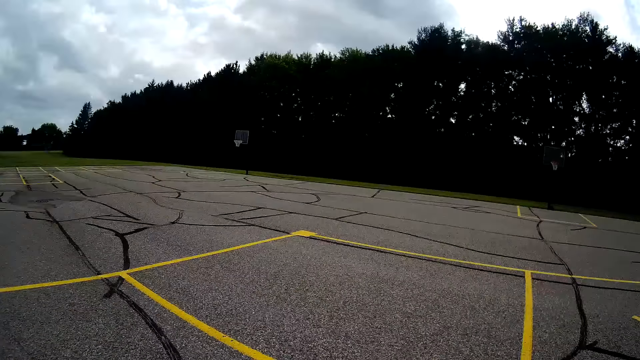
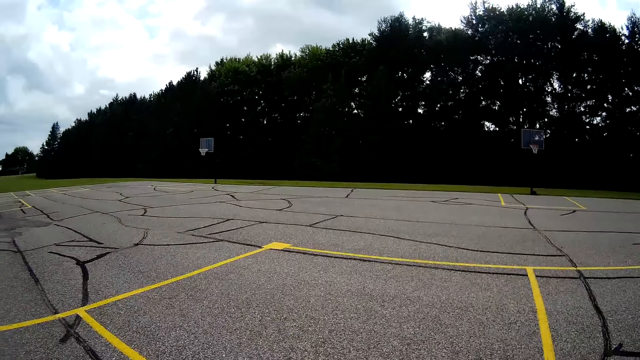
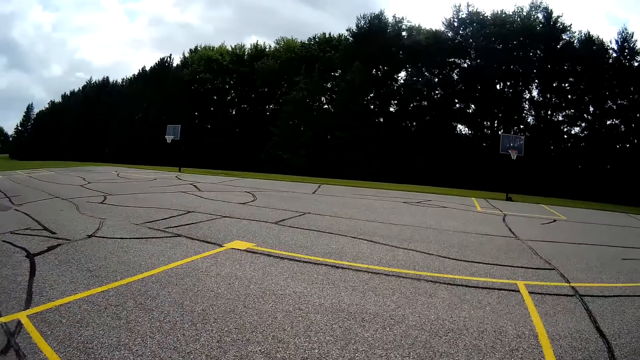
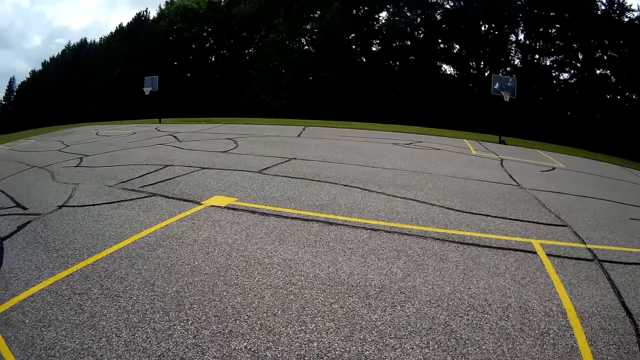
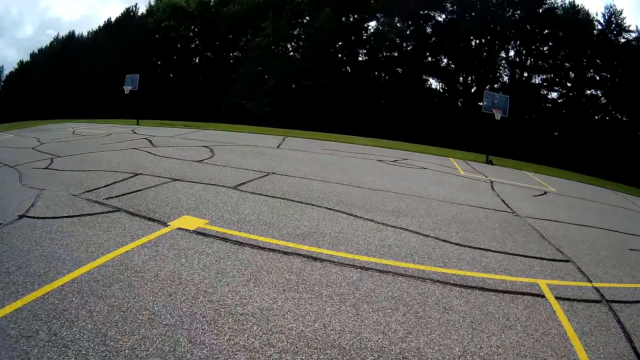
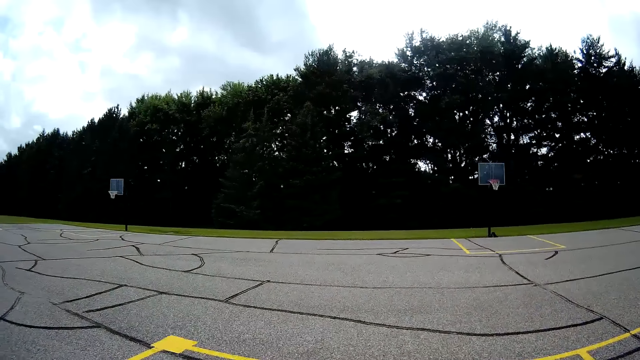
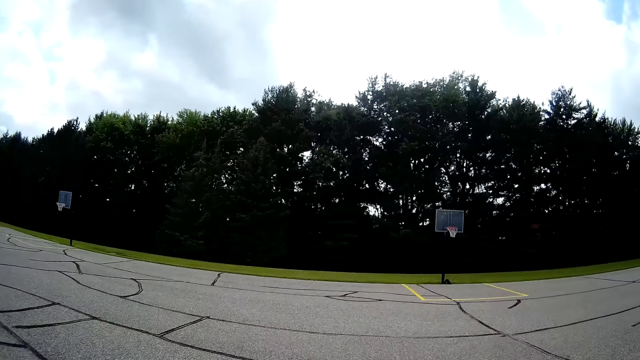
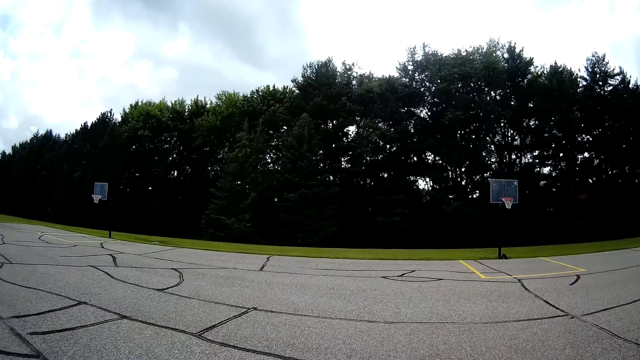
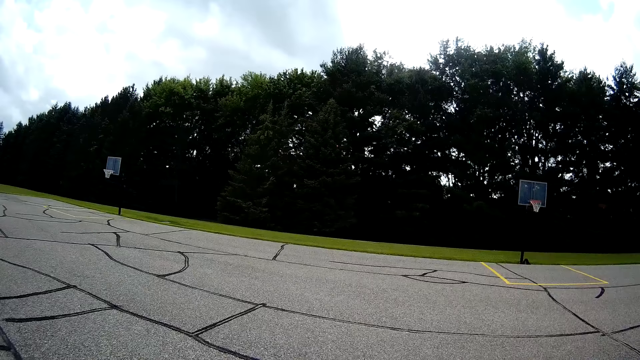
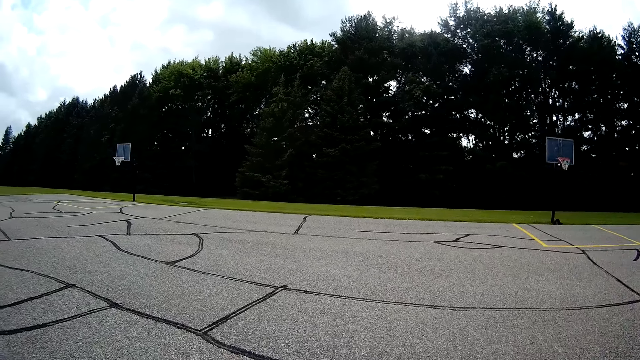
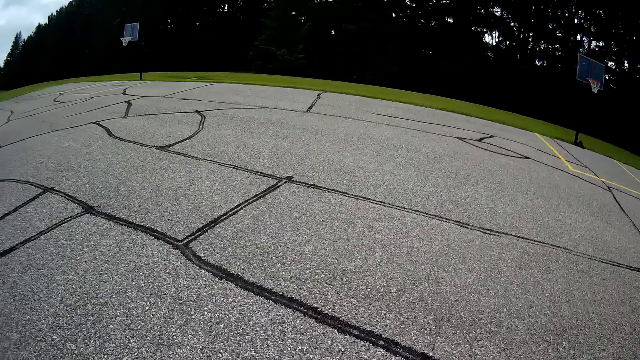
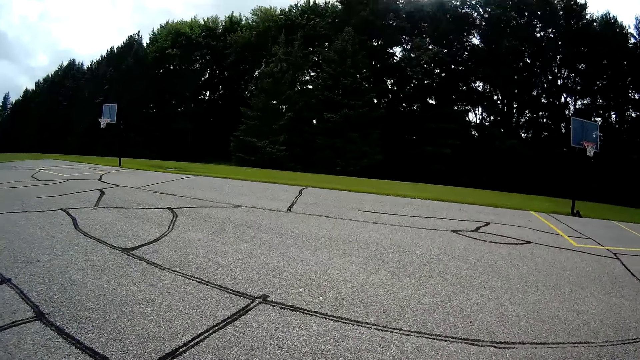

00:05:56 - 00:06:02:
The camera wearer walks on the basketball court.

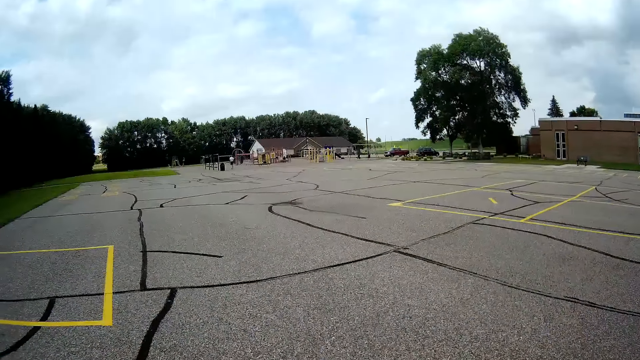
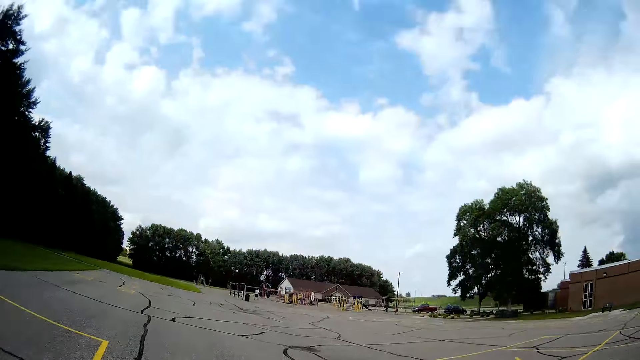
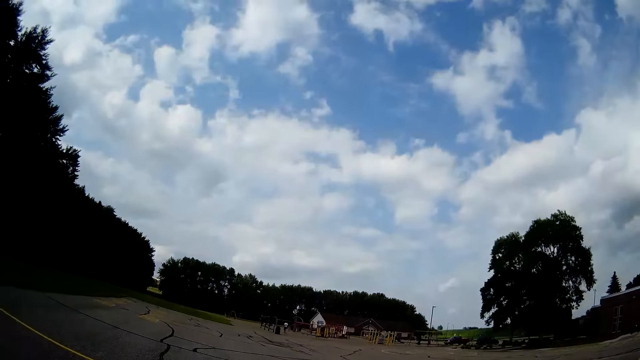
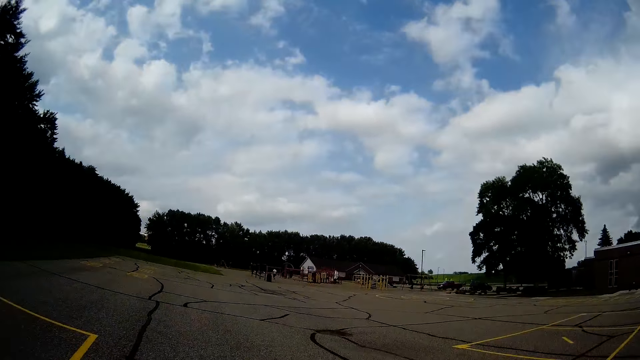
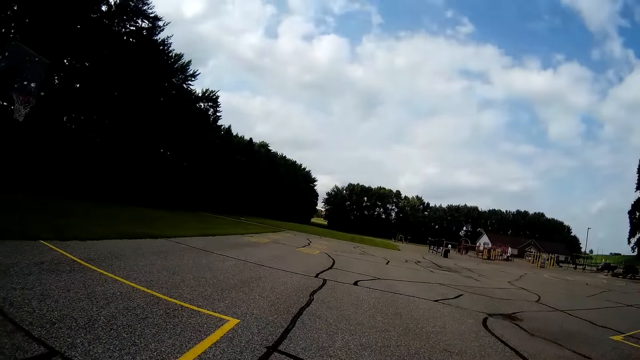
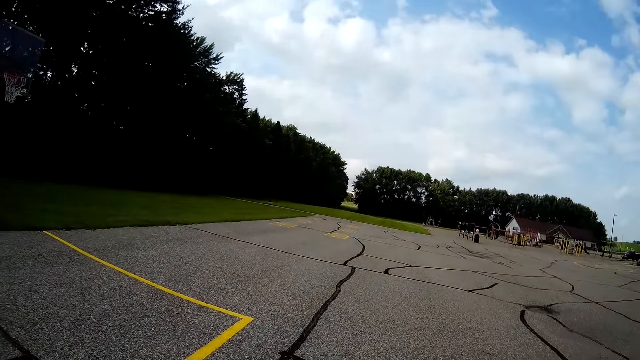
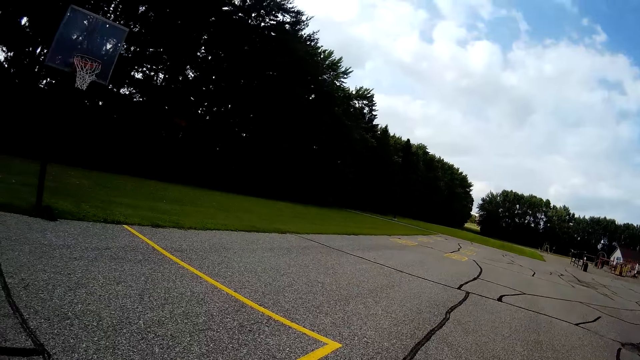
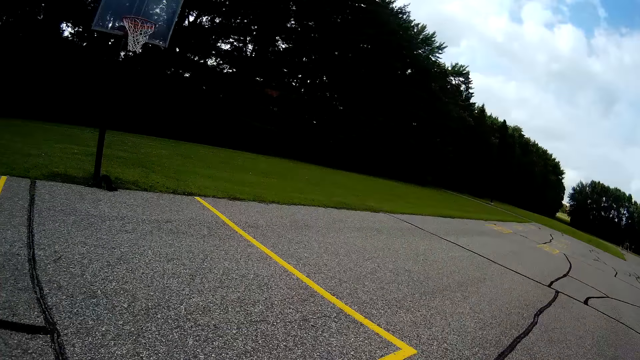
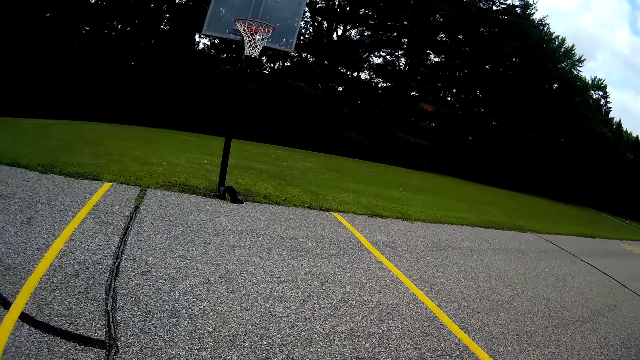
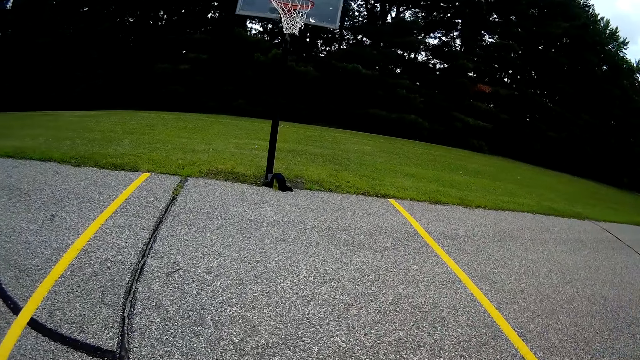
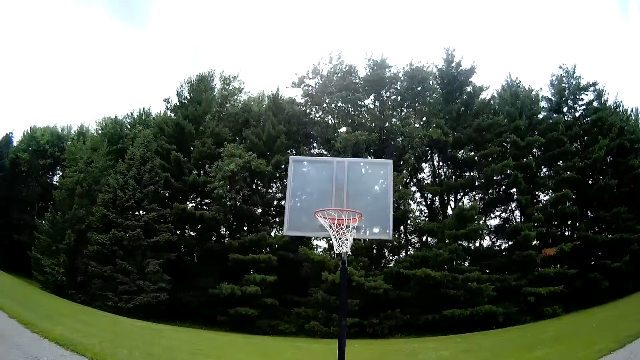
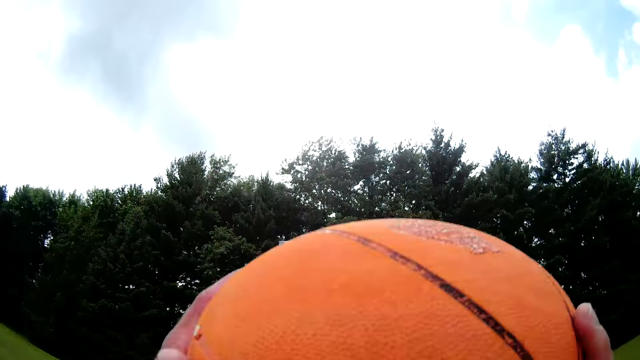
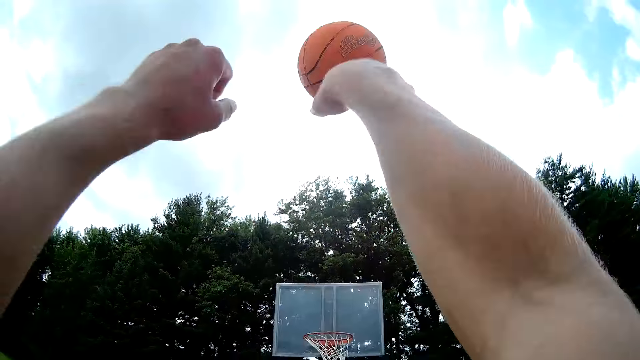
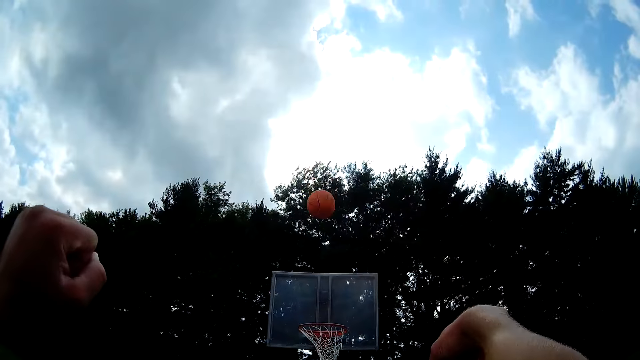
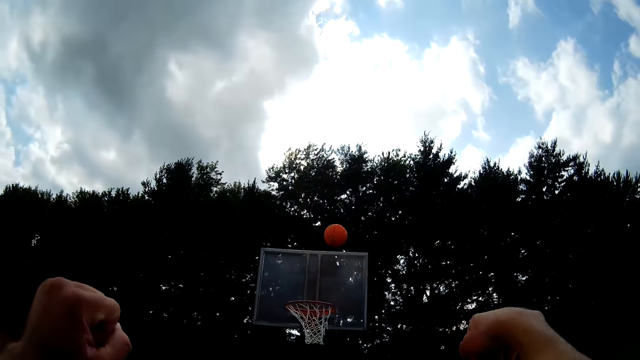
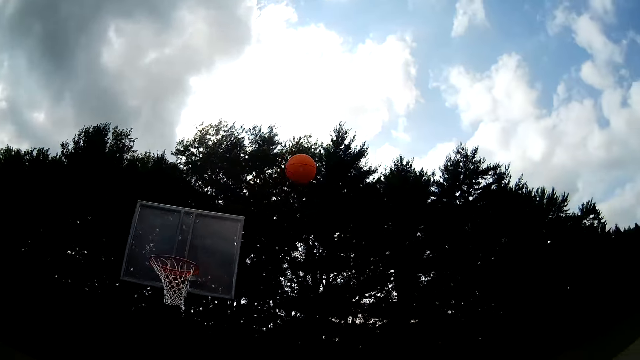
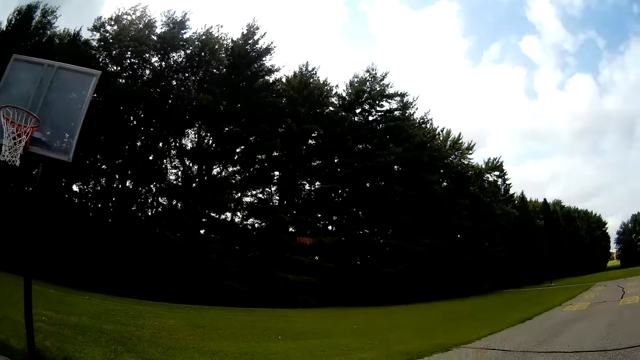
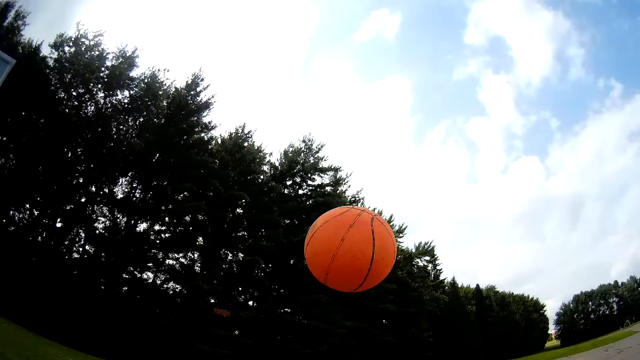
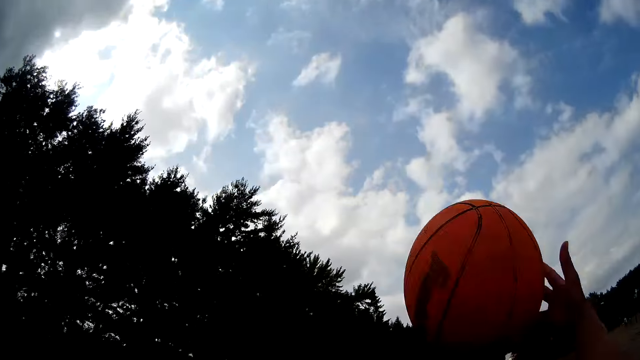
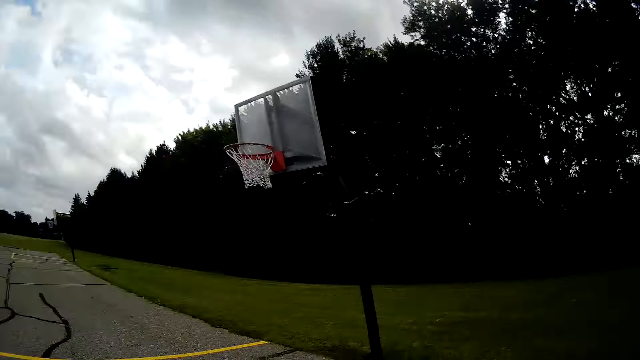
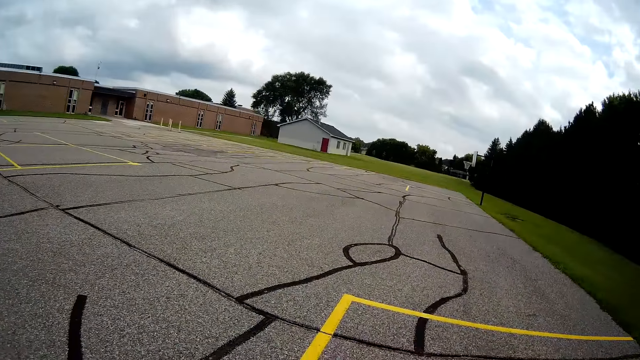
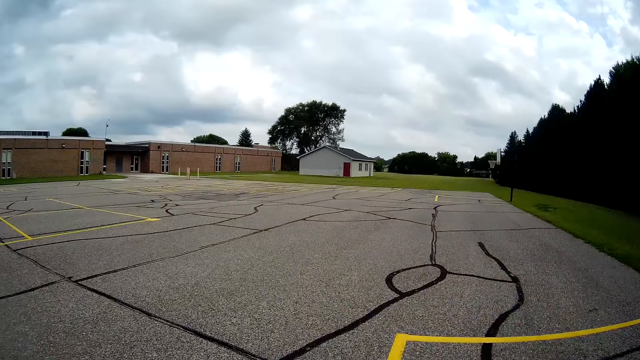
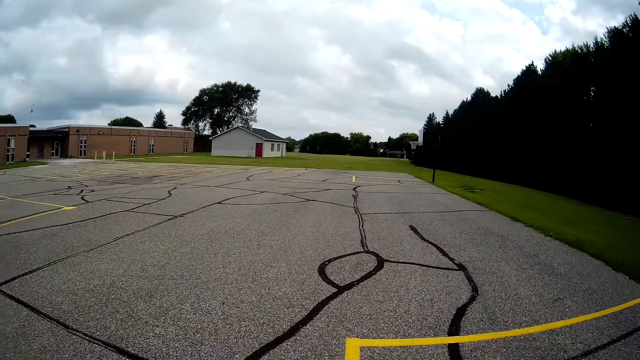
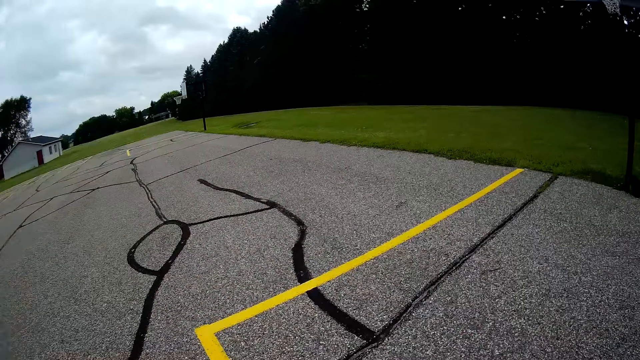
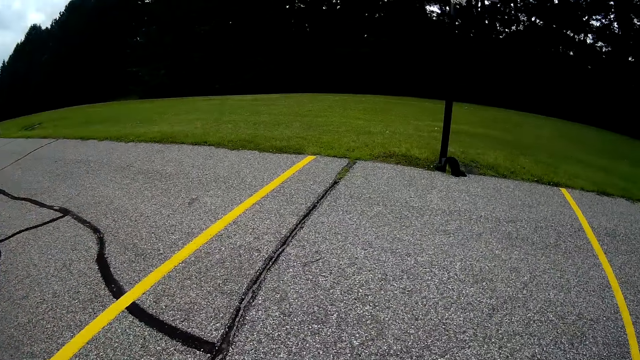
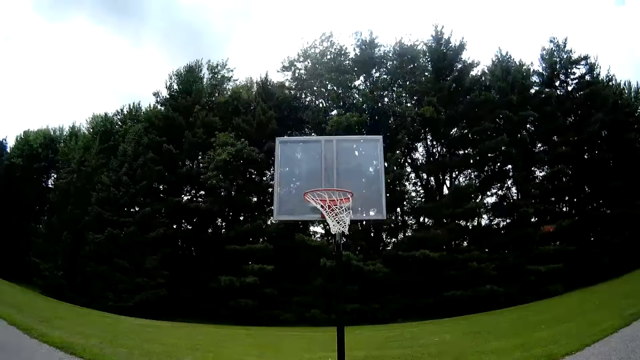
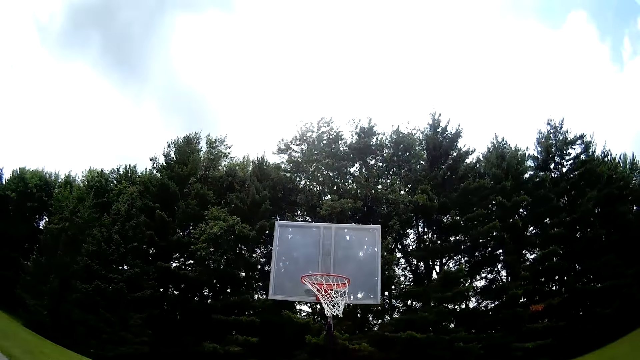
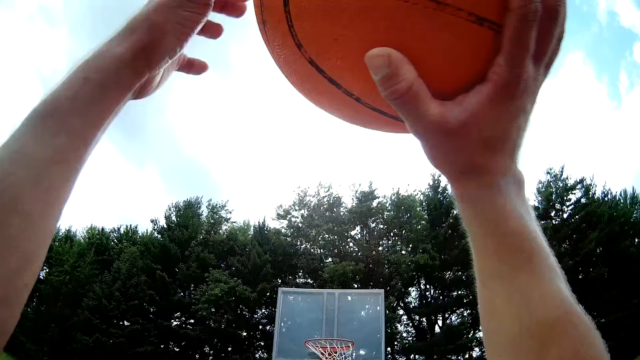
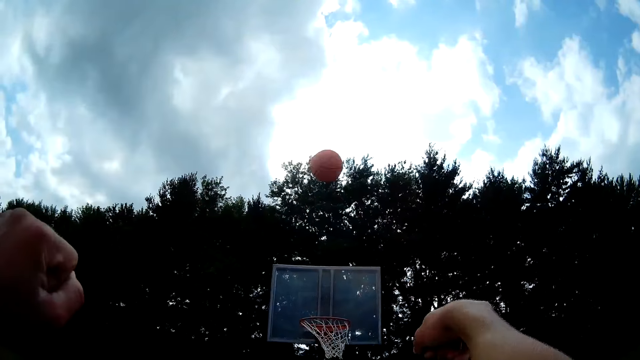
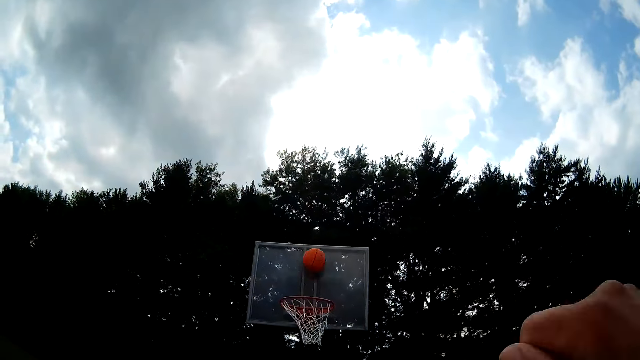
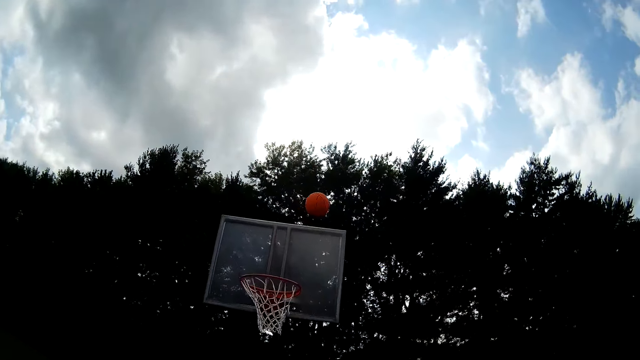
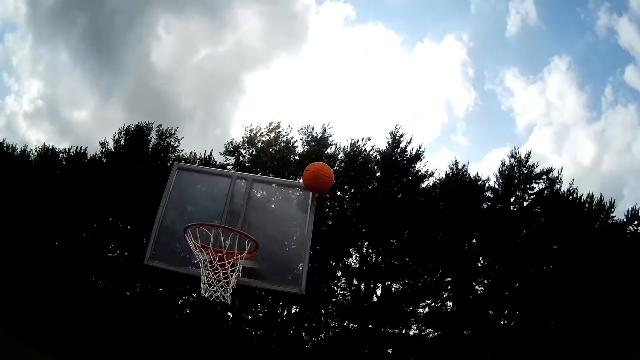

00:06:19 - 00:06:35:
The camera wearer picks up the basketball. They walk on the basketball court. They bounce the basketball on the basketball court. They try throwing the ball through the basketball hoop. They catch the ball. They bounce the basketball on the basketball court. They try throwing the ball through the basketball hoop.
